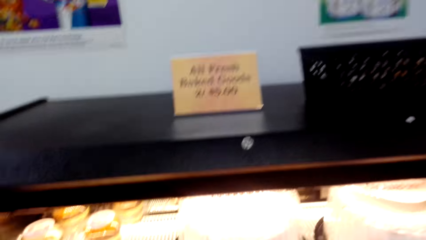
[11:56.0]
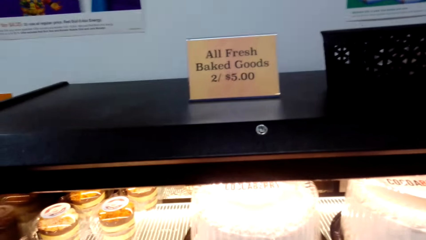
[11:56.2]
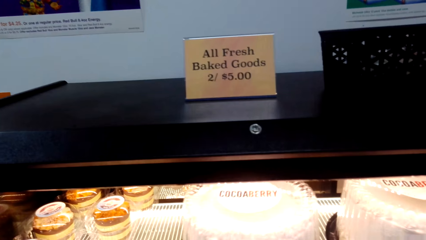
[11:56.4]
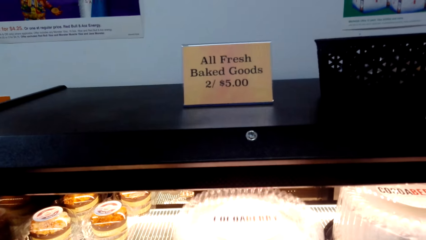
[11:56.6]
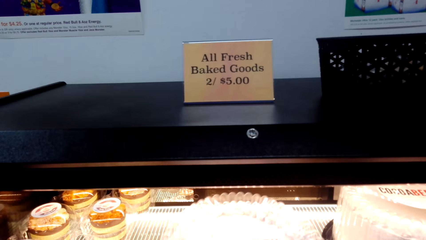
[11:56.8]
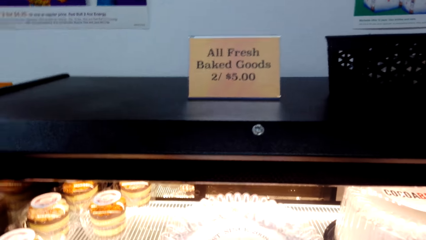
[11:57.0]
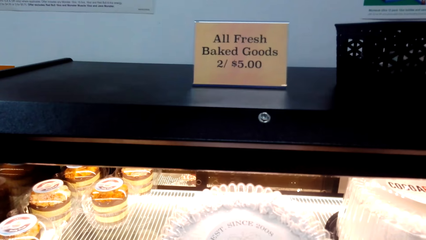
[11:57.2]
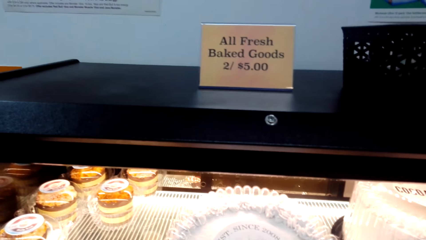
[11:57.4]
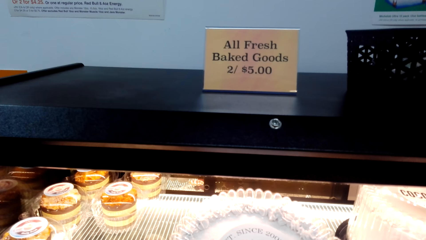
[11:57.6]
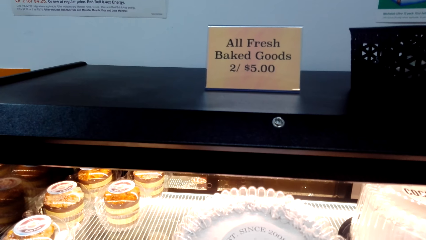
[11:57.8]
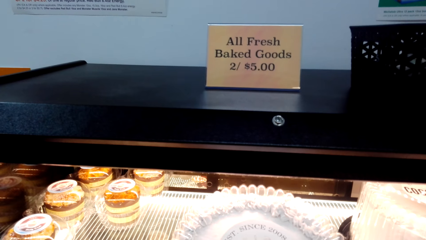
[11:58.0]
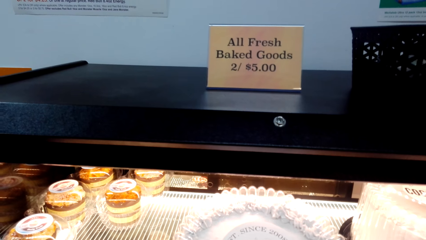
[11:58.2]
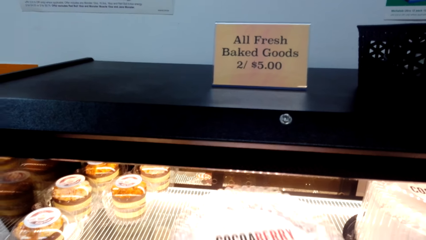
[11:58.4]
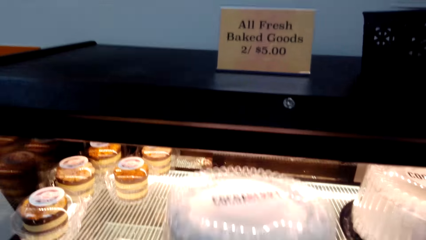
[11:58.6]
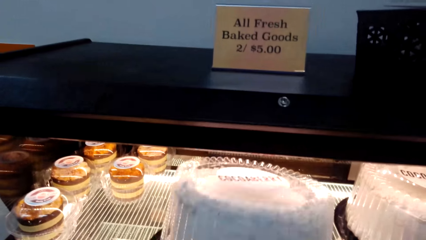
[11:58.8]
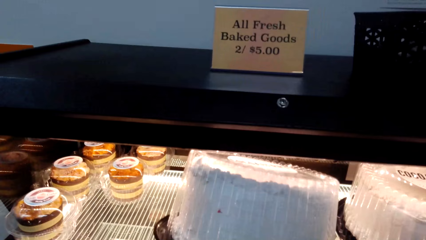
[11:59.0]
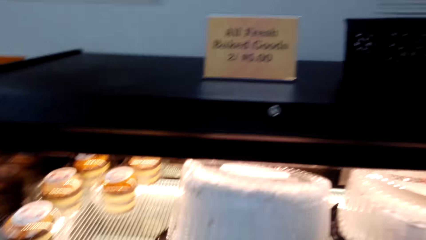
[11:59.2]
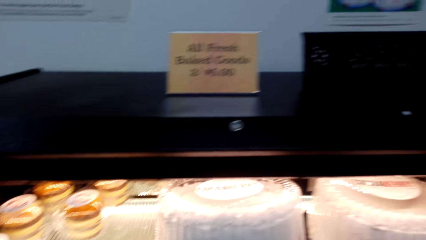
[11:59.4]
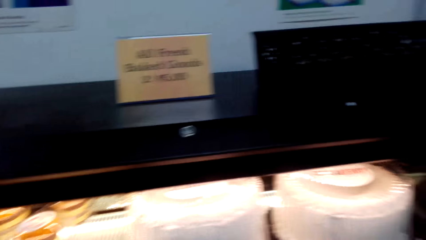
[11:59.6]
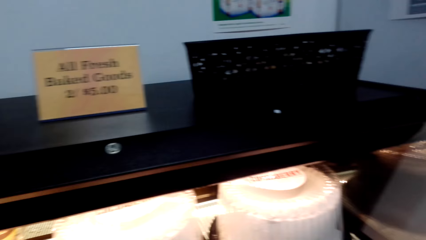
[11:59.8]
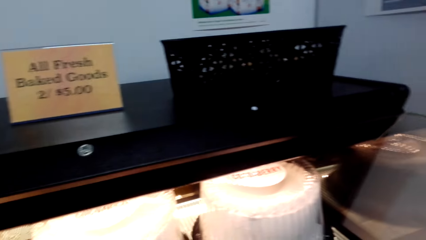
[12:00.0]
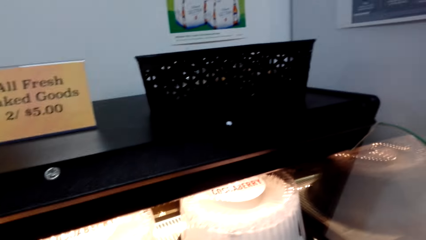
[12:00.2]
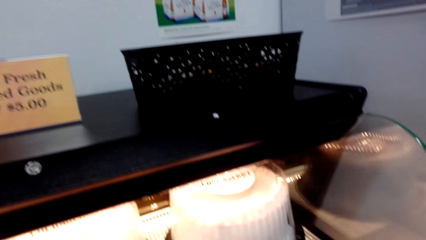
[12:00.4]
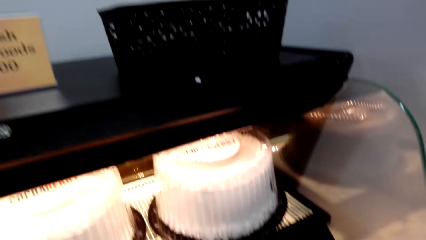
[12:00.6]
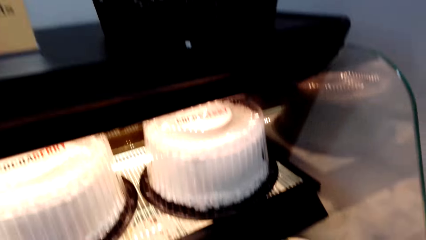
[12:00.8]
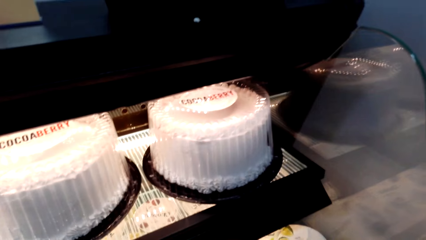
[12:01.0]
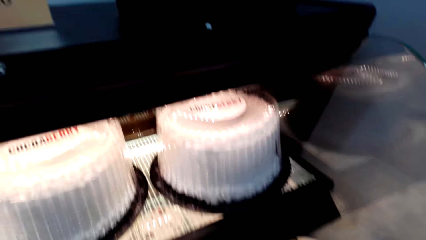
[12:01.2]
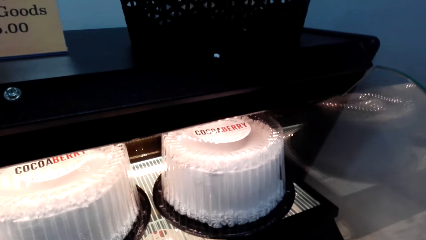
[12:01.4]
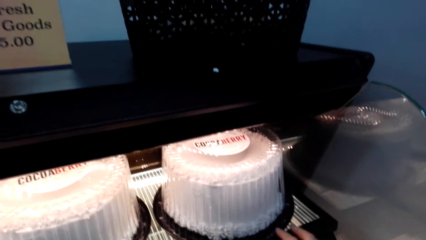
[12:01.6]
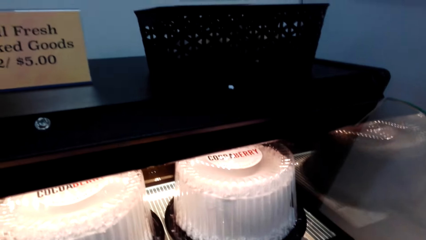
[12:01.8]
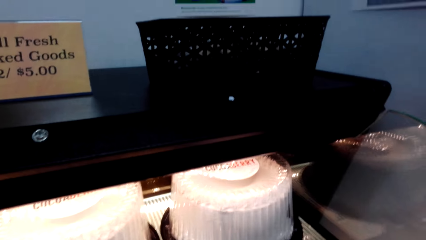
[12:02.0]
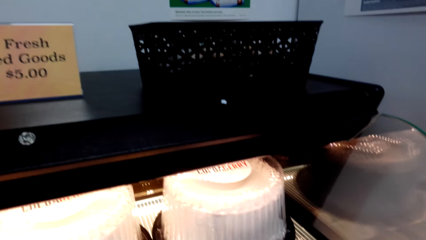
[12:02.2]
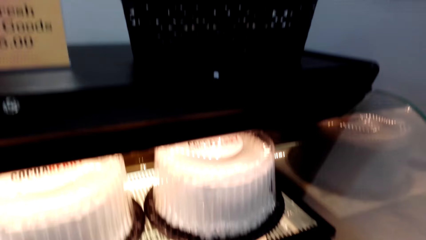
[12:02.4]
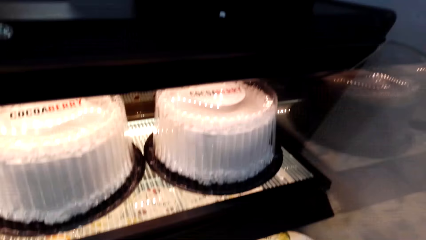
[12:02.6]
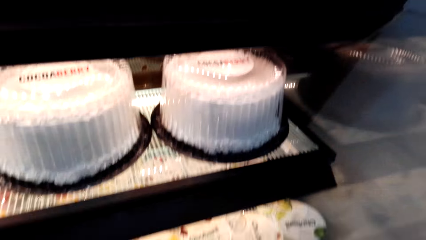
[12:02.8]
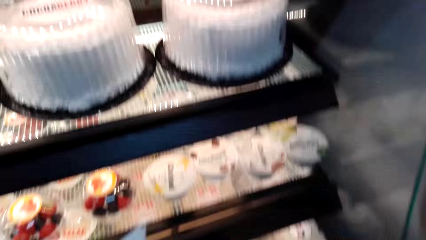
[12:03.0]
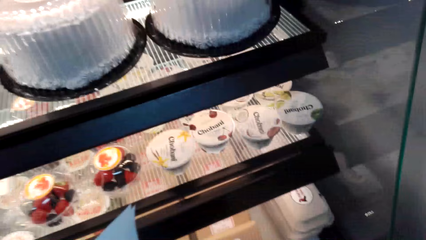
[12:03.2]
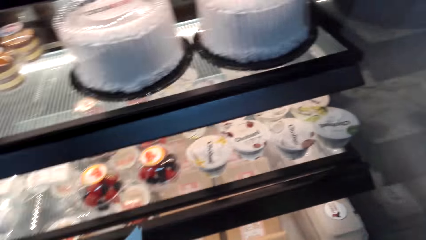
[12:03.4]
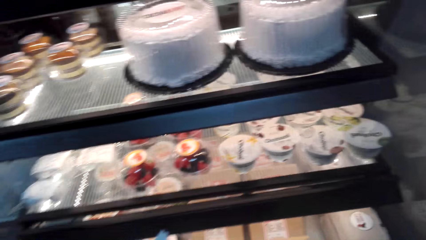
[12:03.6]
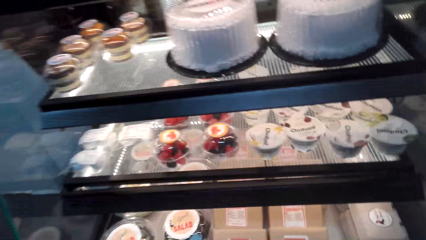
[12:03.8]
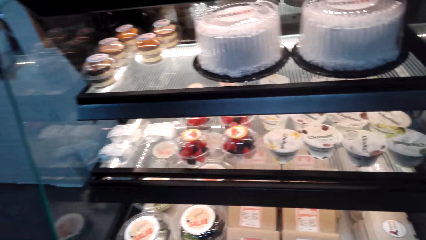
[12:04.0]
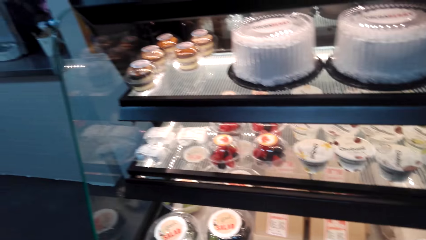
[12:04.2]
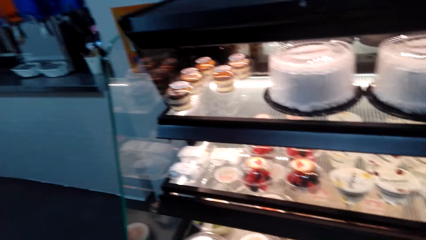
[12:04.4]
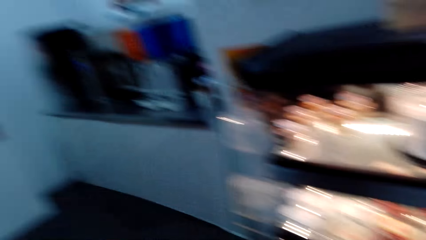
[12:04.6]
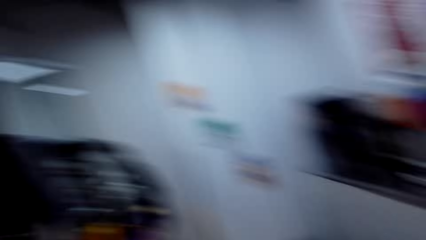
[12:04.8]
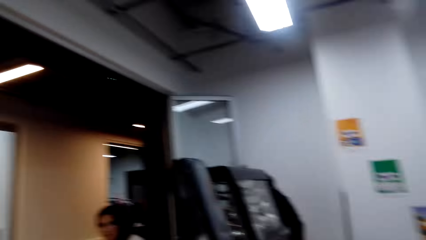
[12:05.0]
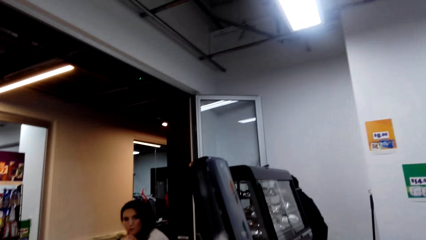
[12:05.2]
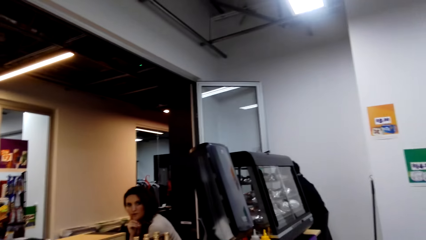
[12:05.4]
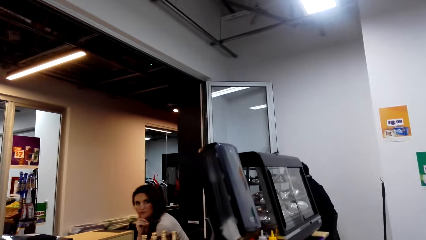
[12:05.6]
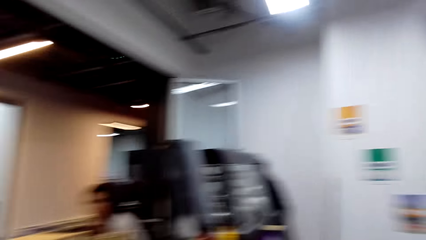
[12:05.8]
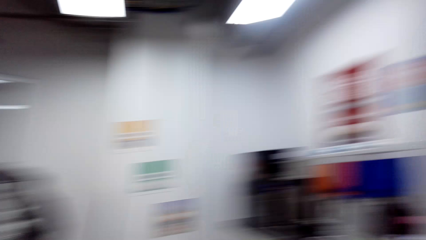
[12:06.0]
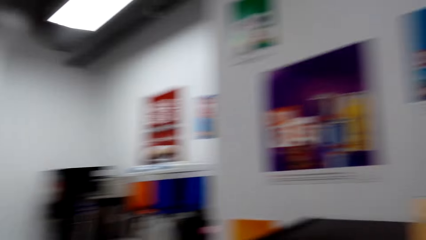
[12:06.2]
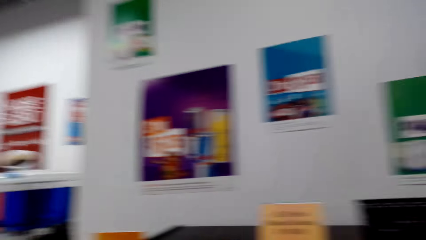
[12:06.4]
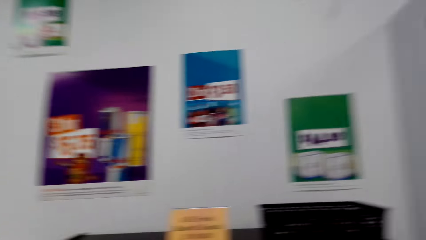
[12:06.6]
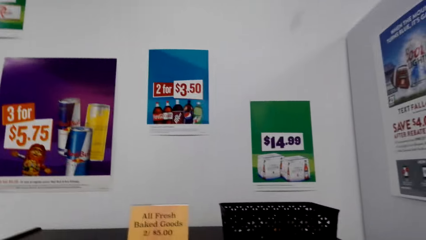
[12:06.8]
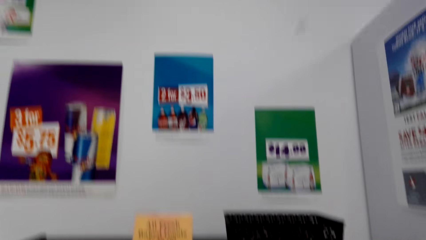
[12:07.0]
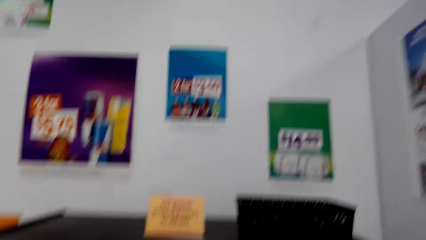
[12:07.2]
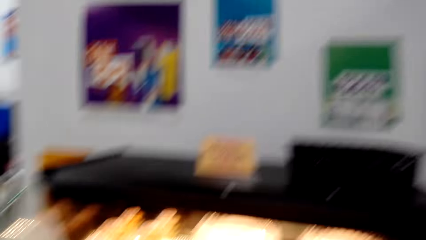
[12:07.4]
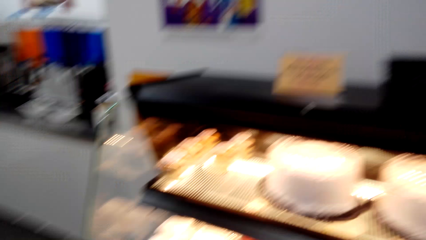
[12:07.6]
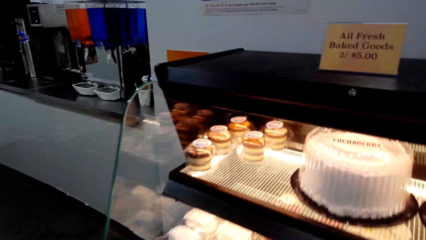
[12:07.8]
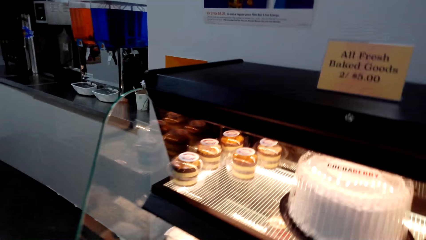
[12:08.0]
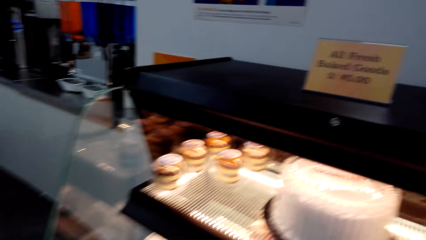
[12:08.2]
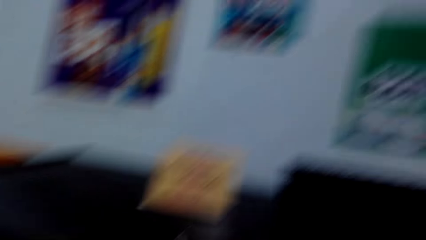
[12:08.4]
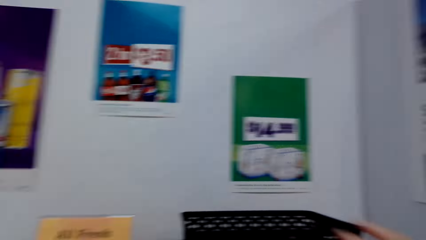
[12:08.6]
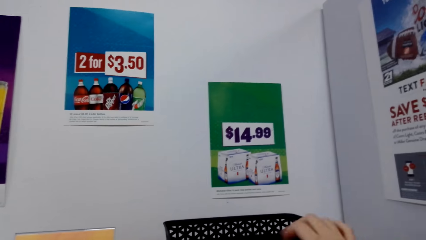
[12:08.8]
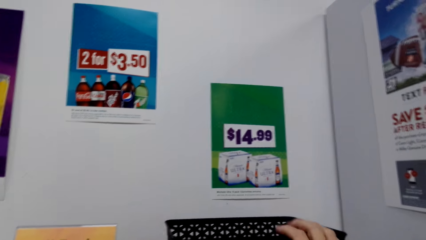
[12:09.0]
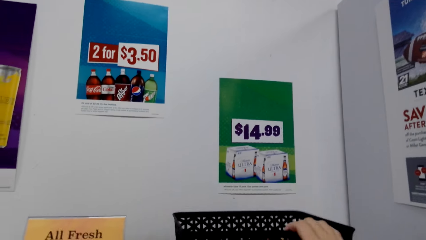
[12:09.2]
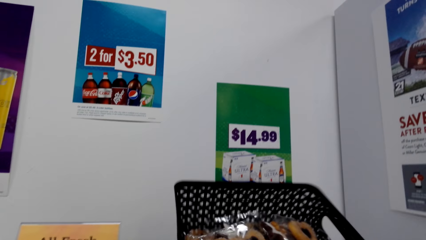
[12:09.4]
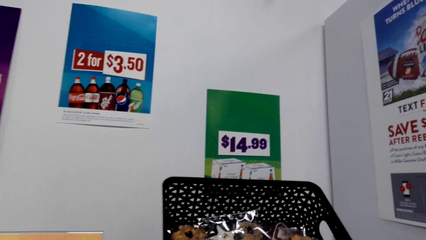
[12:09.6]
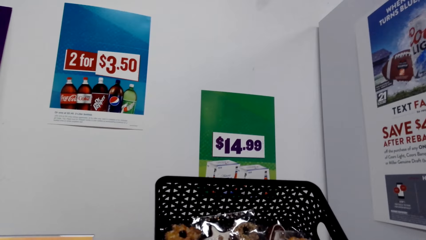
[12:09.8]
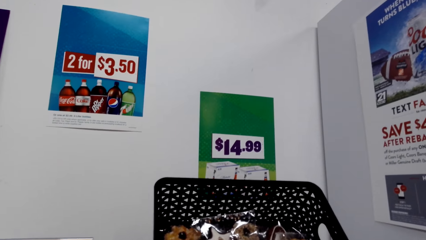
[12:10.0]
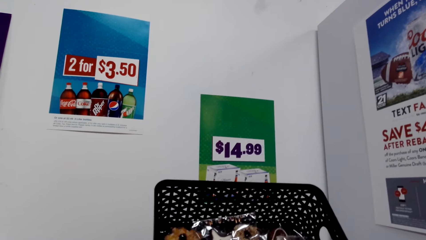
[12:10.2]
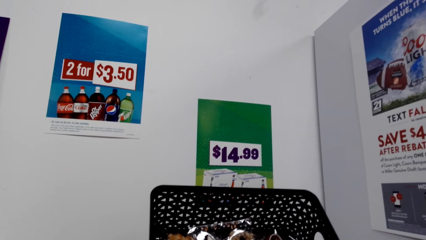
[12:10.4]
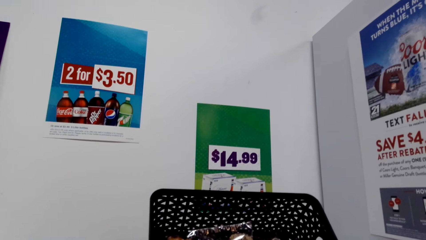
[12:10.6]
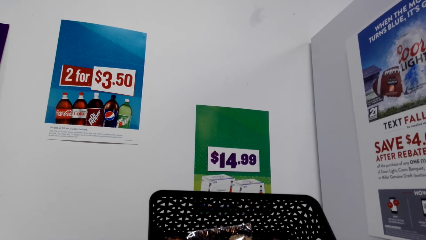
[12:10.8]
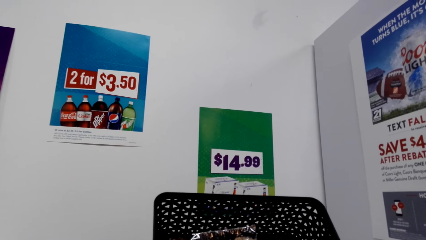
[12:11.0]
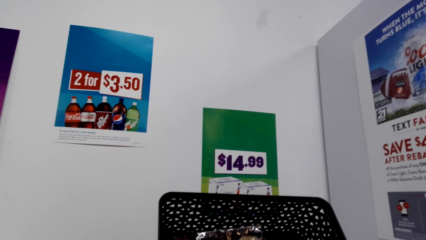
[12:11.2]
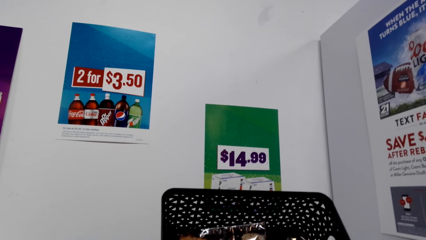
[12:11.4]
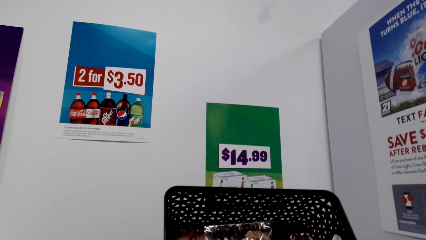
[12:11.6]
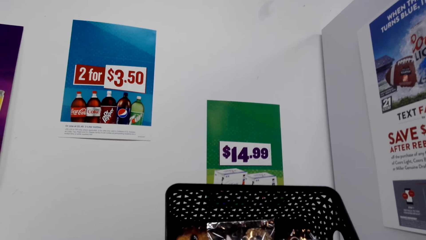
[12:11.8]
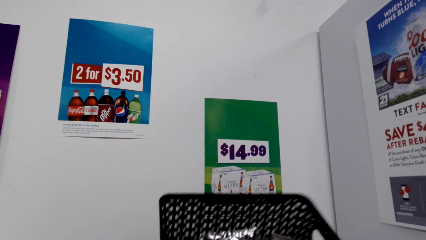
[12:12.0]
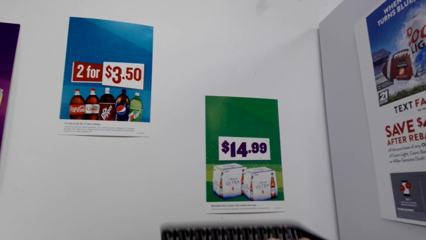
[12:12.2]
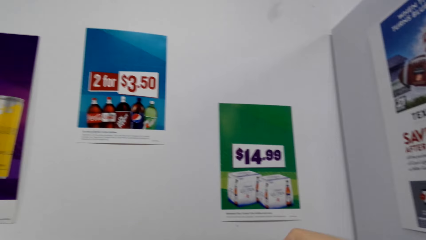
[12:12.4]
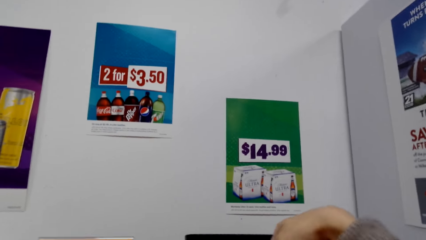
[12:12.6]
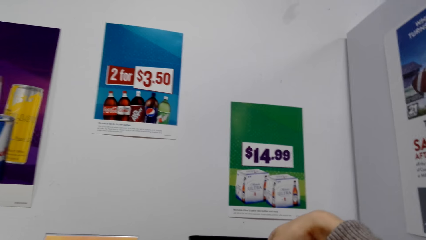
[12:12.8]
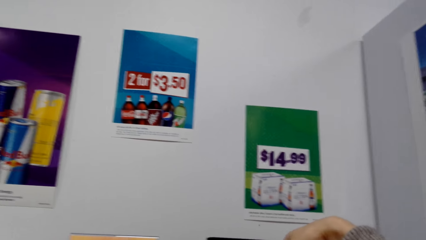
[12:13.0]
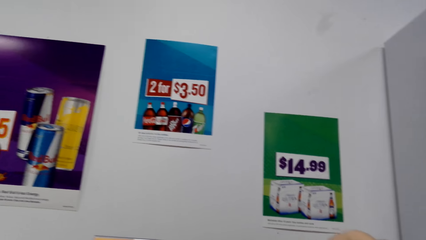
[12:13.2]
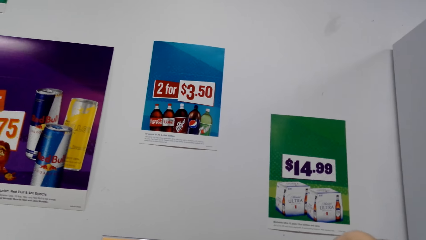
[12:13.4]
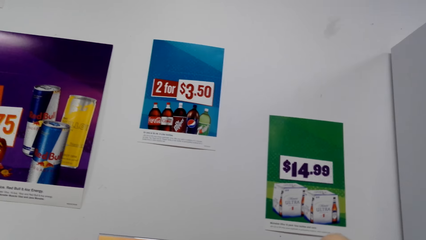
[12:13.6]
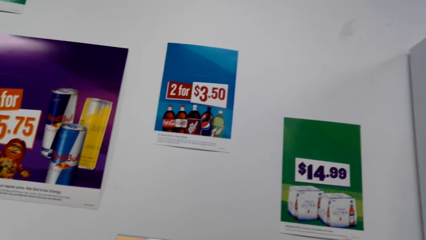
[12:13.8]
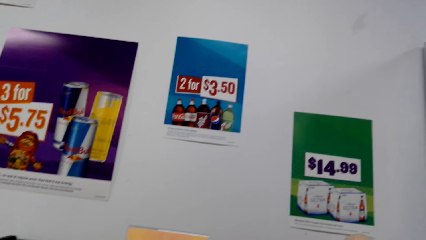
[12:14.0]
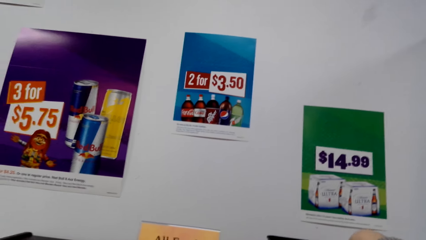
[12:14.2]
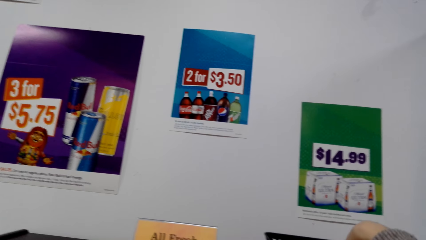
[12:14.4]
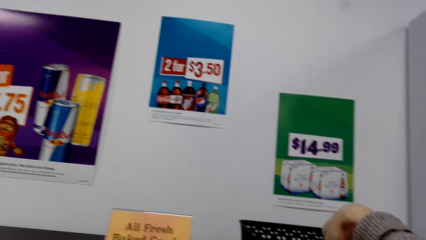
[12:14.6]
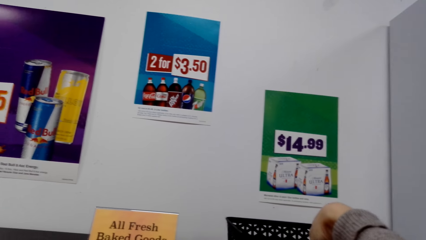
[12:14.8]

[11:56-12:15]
The camera wearer touches a cake. They look around. They are looking at the cookies on the basket.
